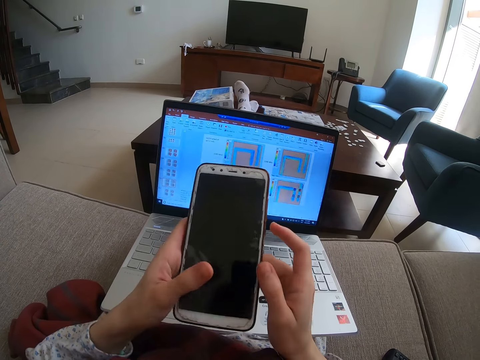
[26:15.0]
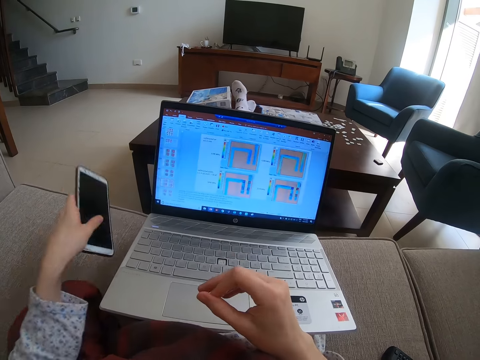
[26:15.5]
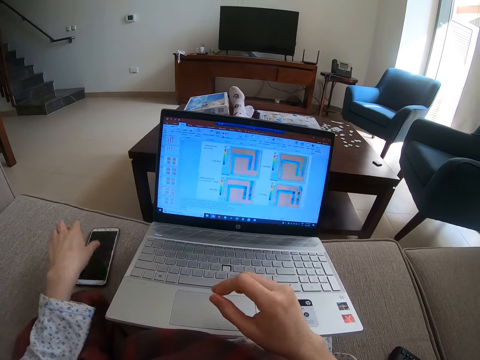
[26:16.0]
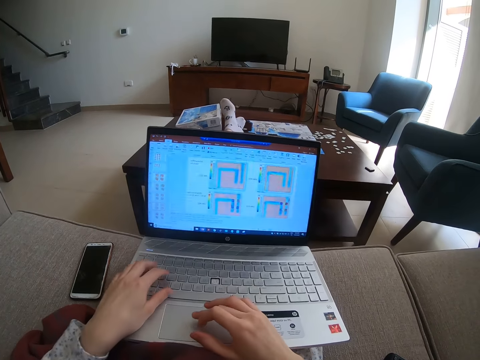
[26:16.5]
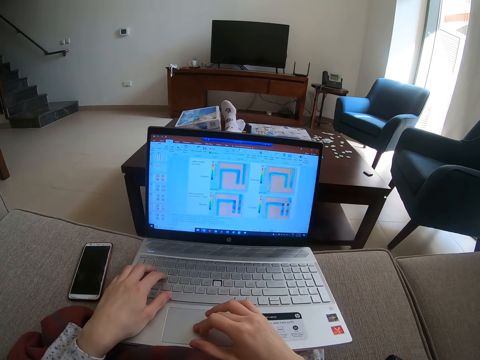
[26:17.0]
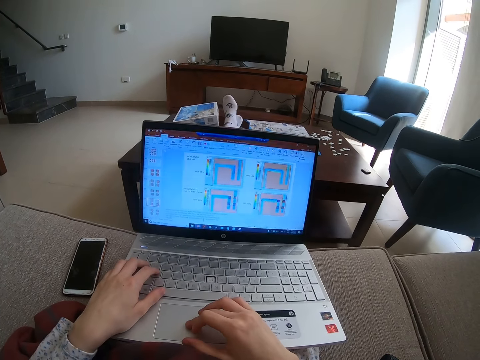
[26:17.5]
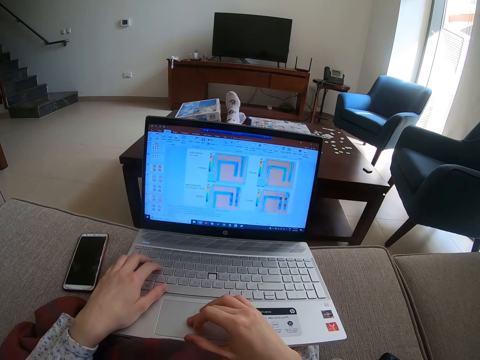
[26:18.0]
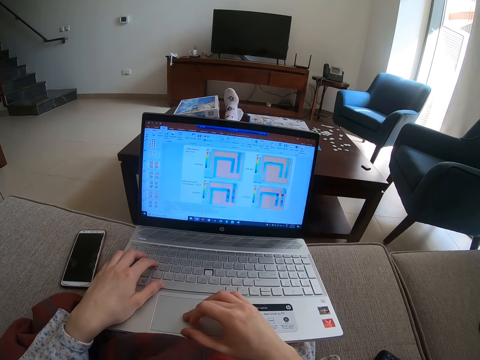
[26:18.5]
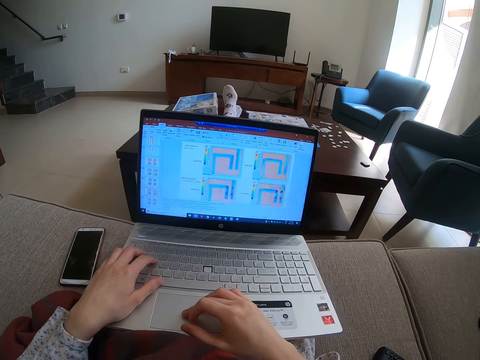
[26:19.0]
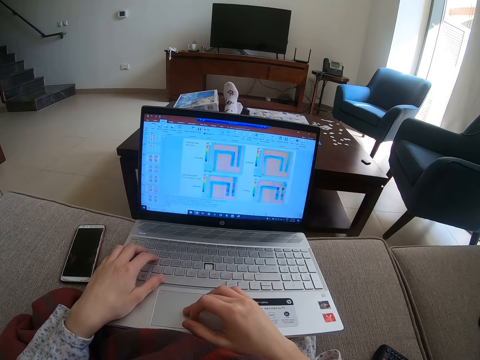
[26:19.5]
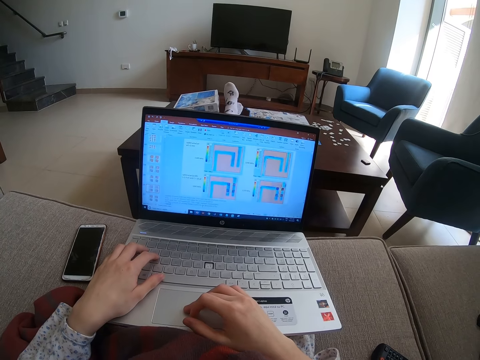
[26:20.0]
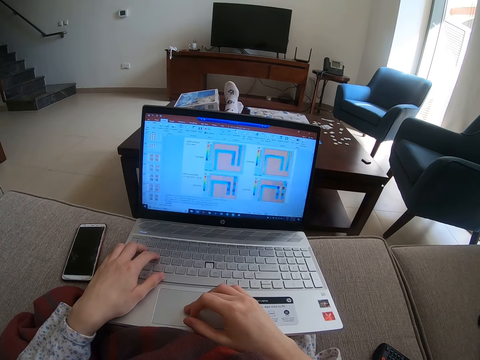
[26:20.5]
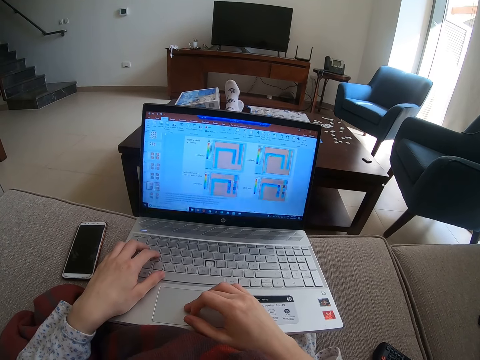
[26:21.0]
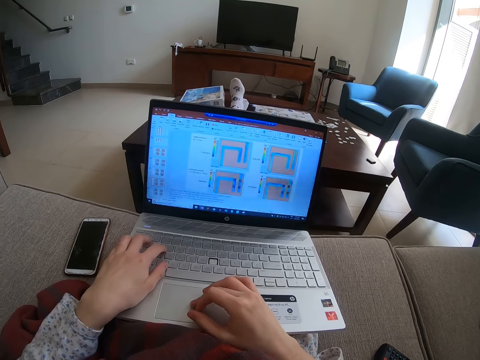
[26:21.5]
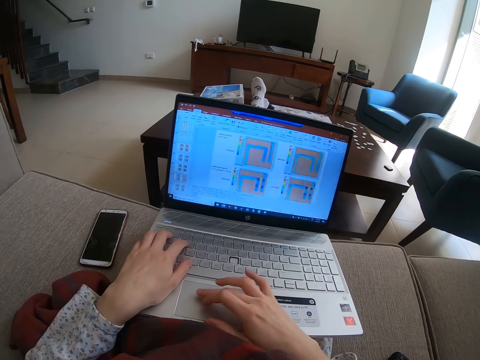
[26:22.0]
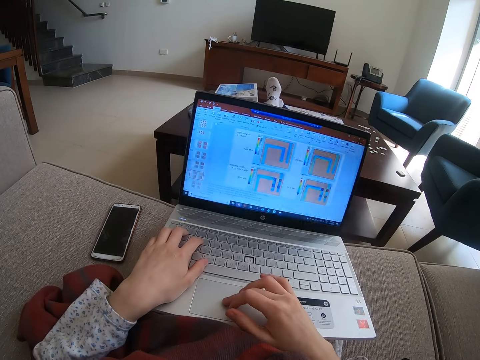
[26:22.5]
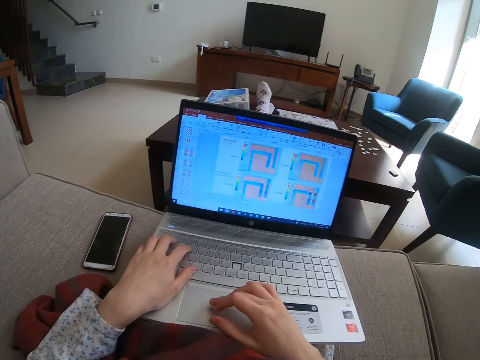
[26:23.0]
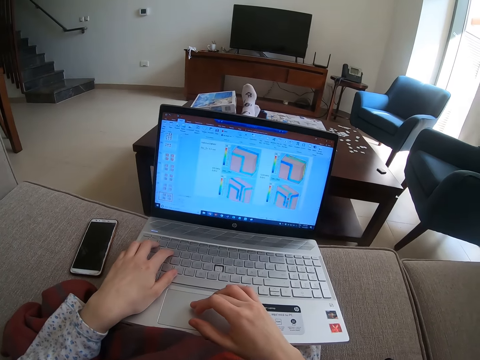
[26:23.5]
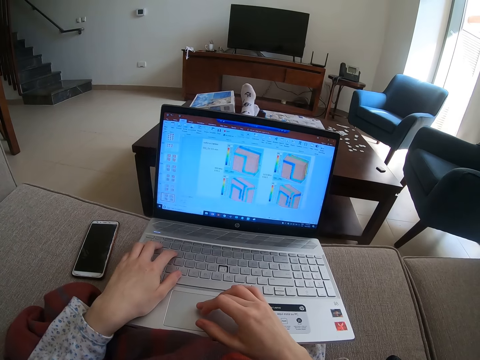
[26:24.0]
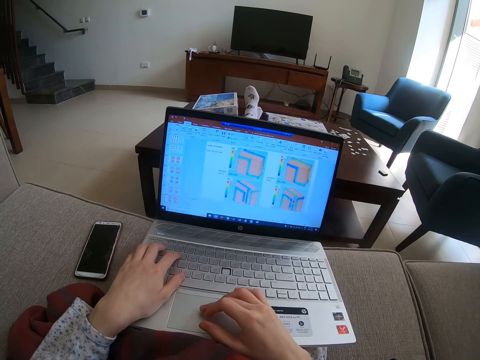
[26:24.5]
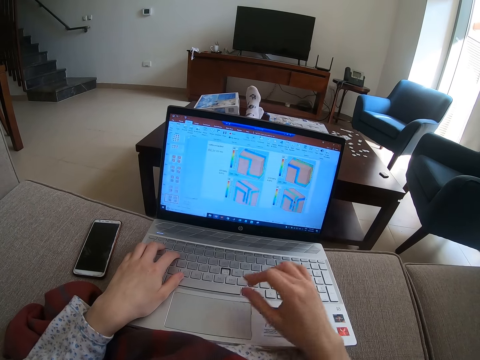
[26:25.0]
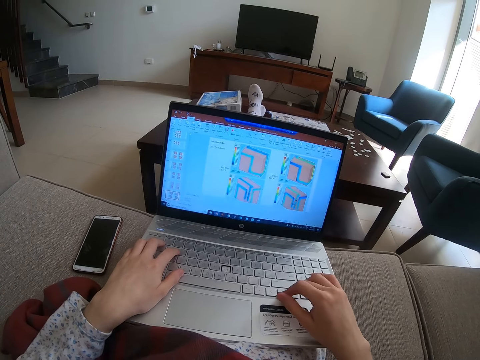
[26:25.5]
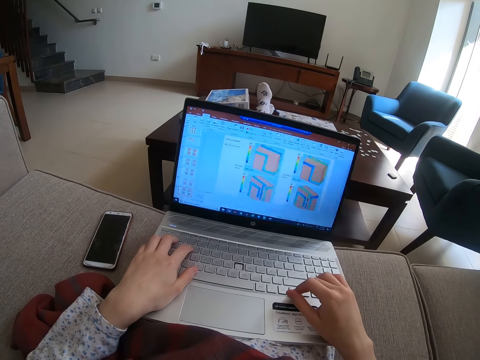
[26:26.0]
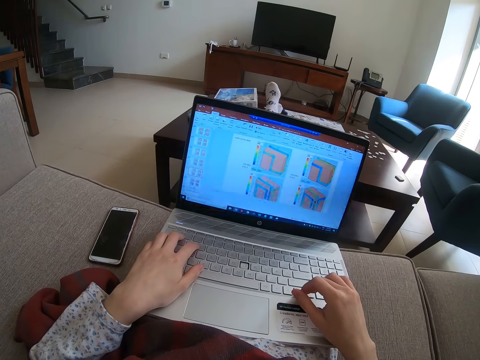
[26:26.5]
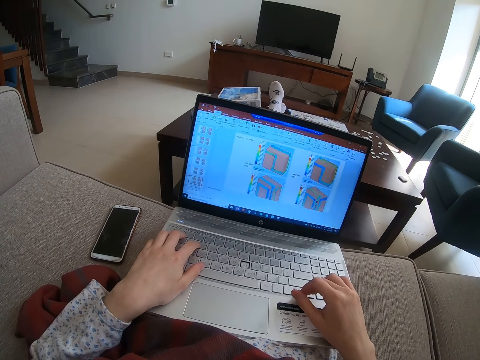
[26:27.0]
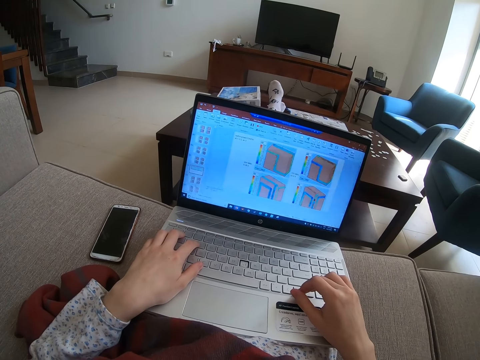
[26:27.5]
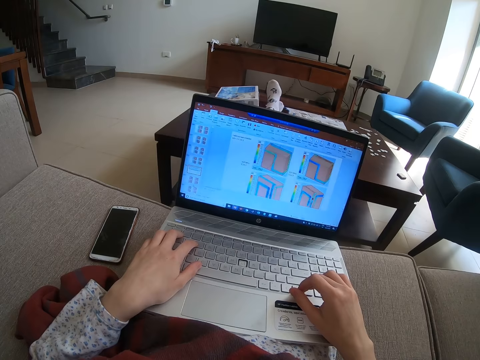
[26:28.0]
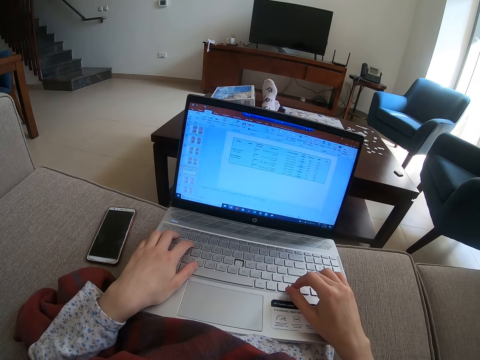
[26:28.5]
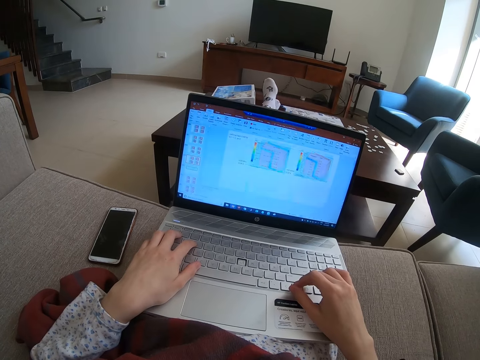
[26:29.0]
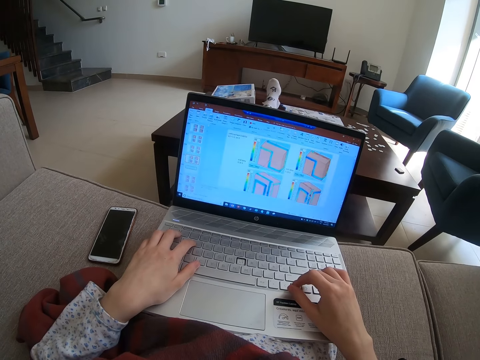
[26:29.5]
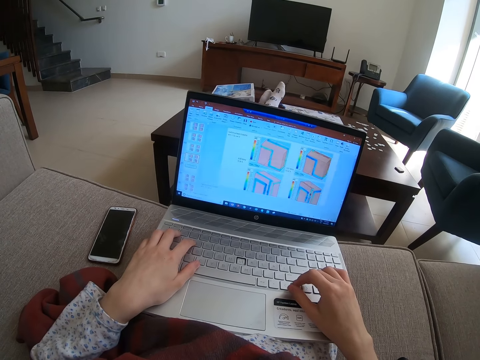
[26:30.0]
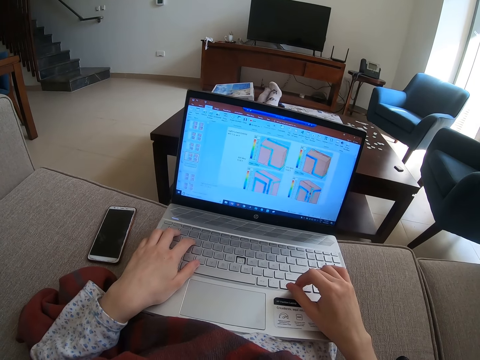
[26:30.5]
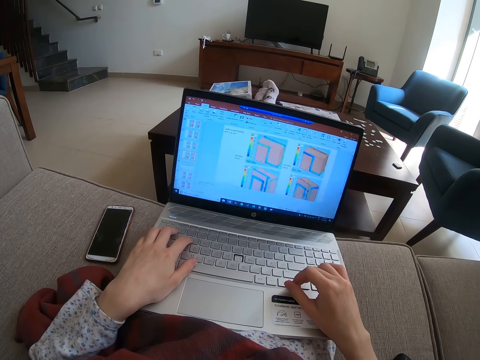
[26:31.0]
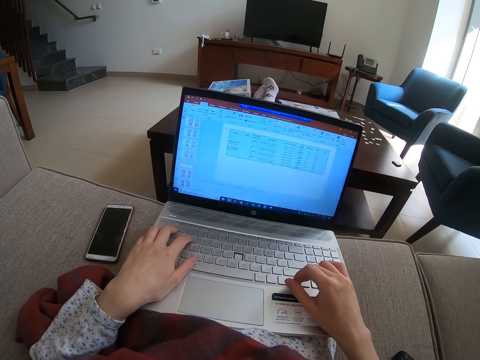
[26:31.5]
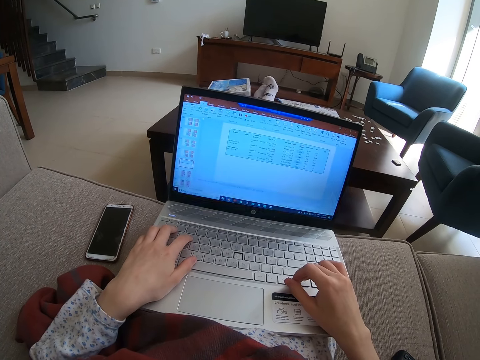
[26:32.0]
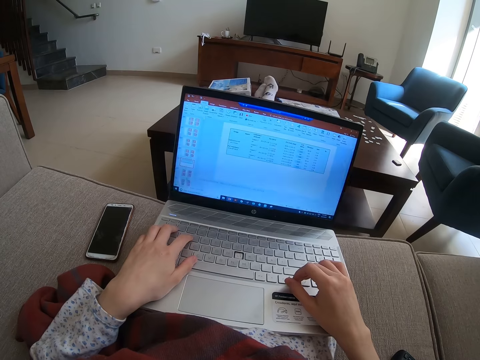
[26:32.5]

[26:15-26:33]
The camera wearer places the phone on the chair. They use the laptop. They touch the laptop touchpad. They look at the laptop screen. They touch the laptop touchpad. They look at the laptop screen. They touch the laptop keyboard. They look at the laptop screen.

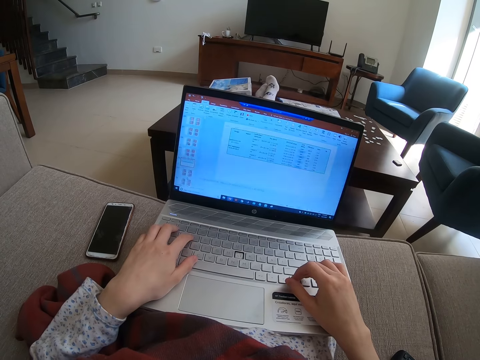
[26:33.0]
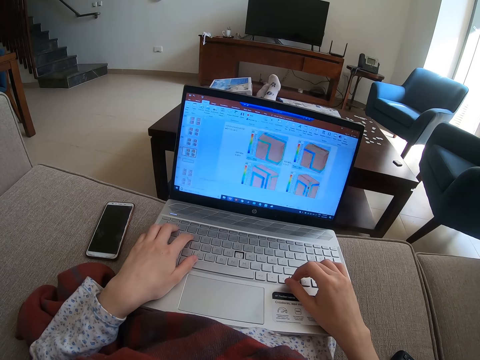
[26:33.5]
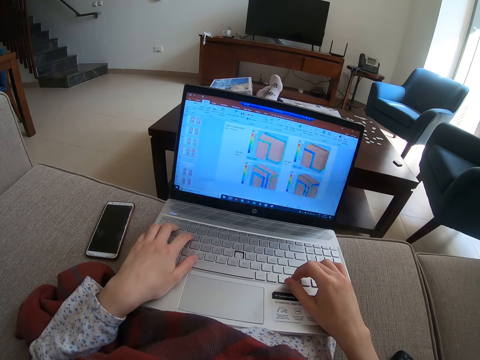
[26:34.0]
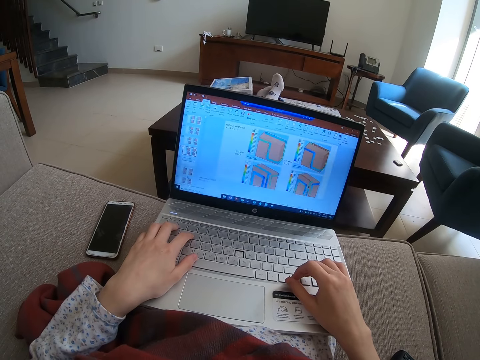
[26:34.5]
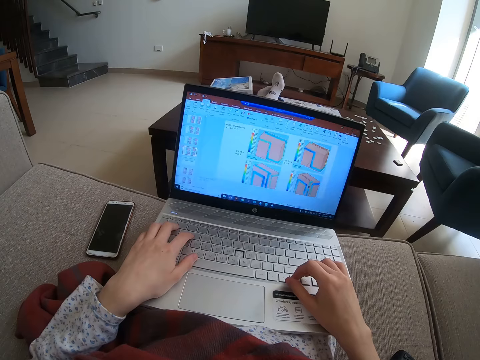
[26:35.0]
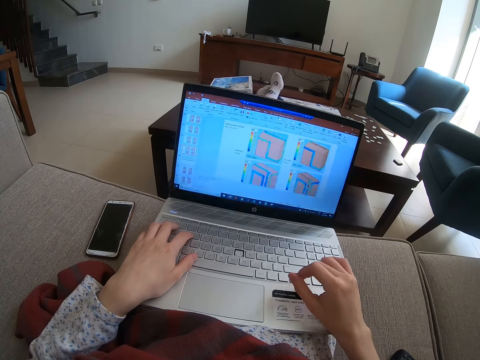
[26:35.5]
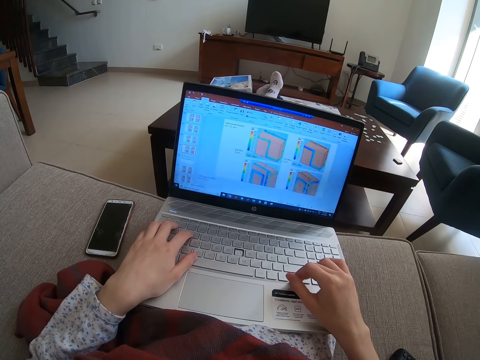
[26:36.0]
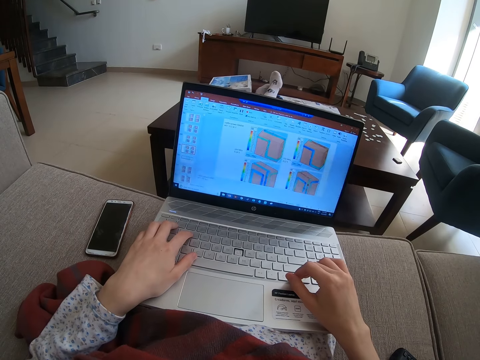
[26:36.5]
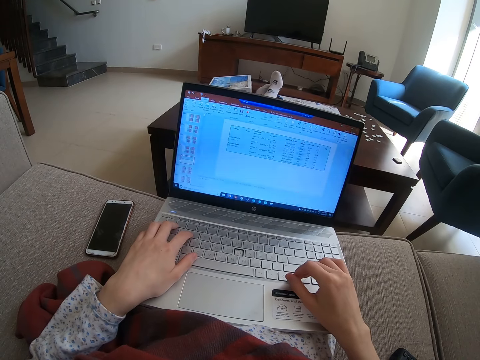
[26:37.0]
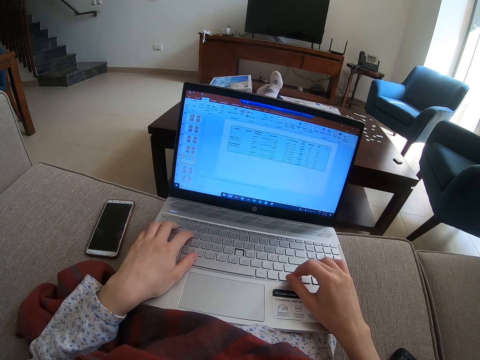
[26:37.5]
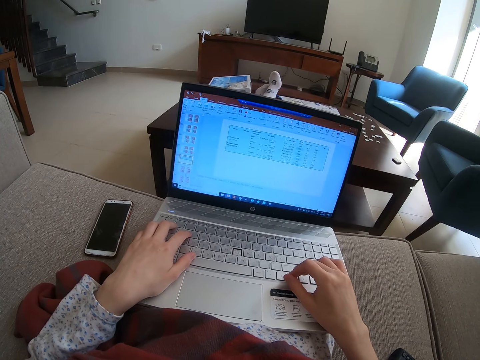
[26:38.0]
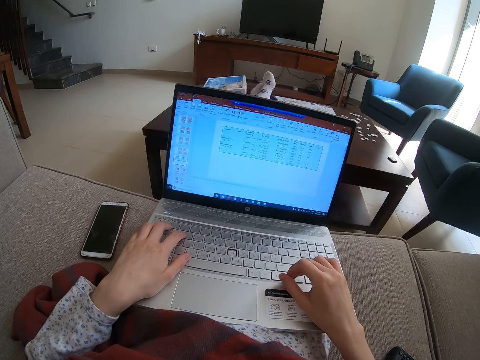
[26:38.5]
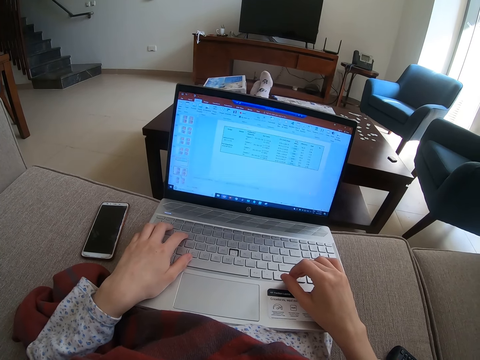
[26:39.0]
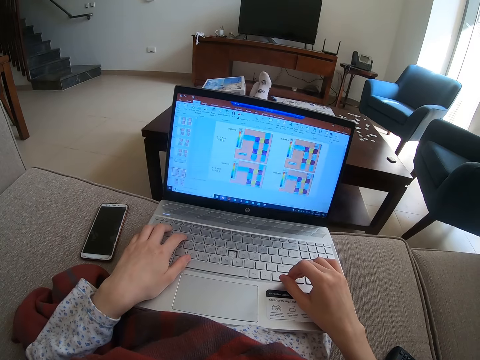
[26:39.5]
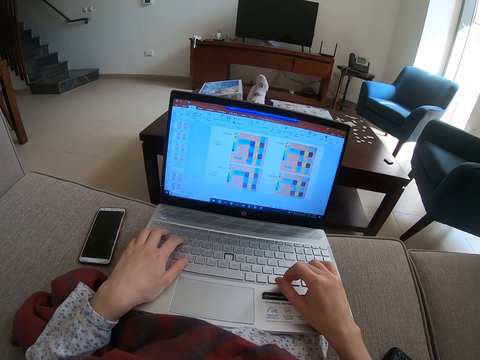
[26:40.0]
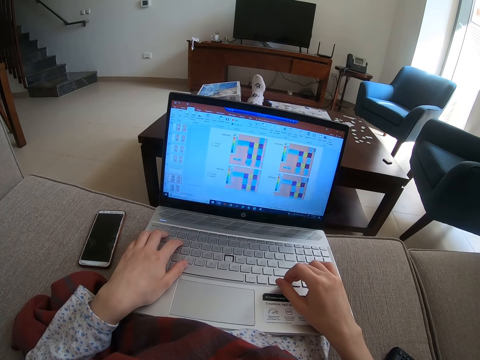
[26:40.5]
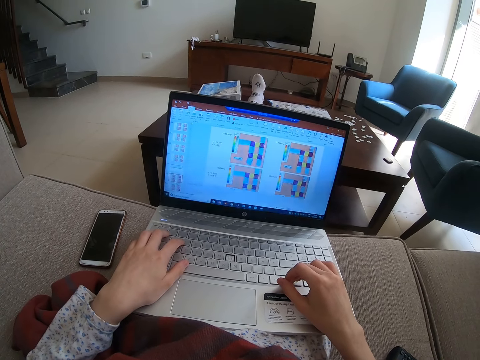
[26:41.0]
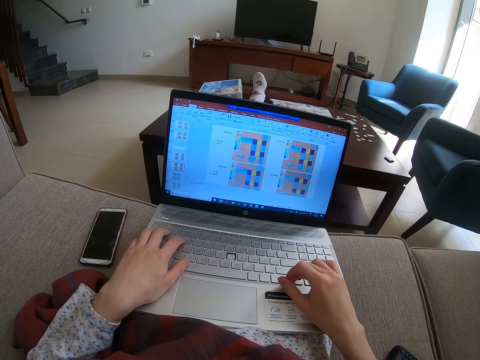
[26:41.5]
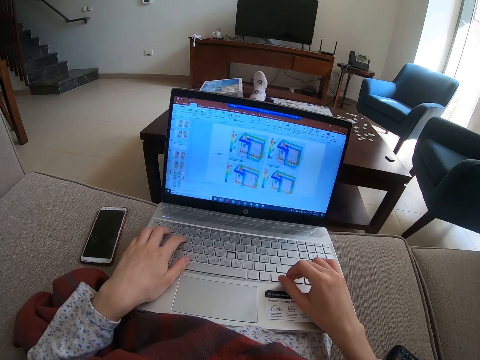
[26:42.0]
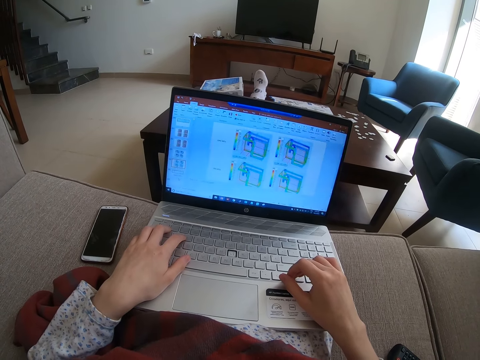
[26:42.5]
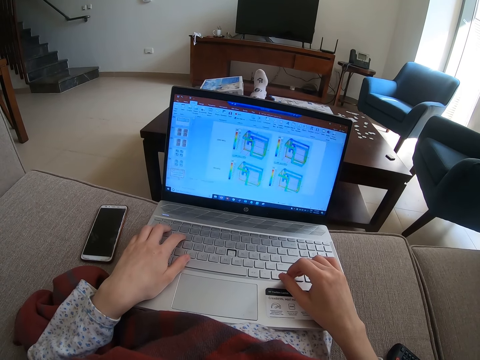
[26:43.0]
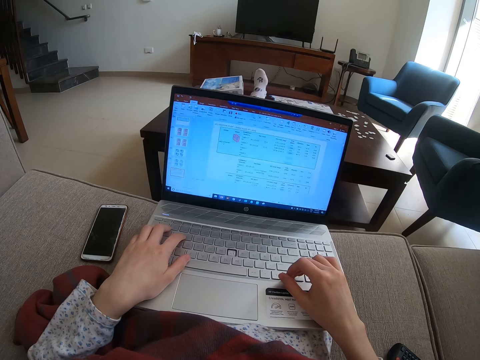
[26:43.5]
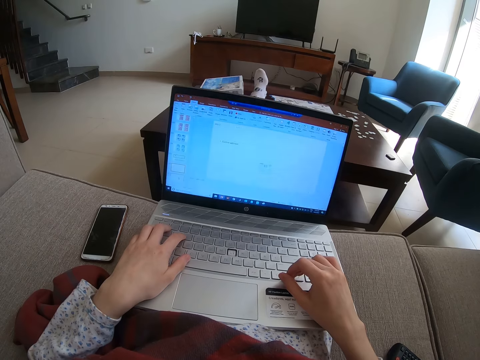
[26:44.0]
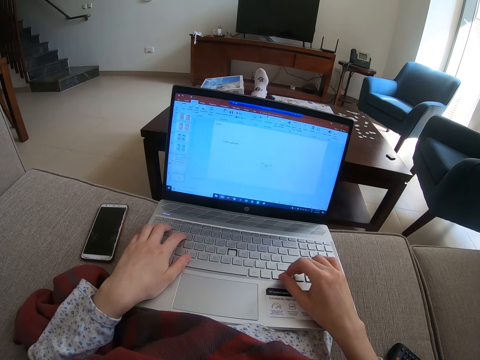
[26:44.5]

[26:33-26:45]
The camera wearer touches the laptop keyboard. They look at the laptop screen. They touch the laptop keyboard.
